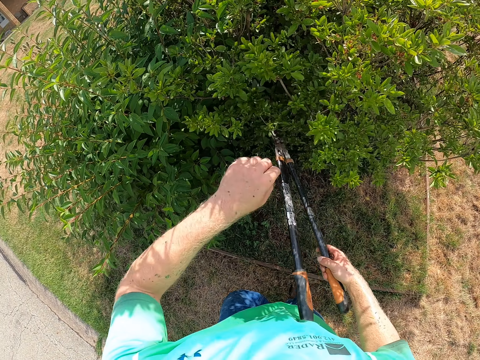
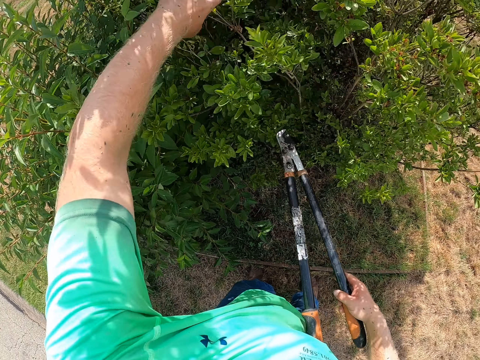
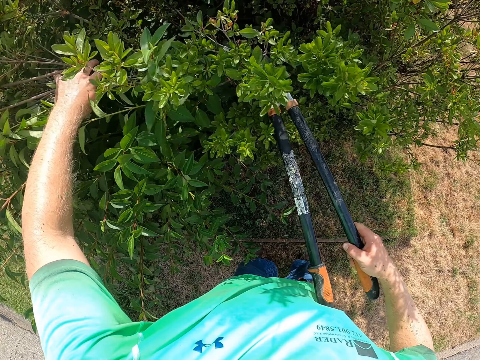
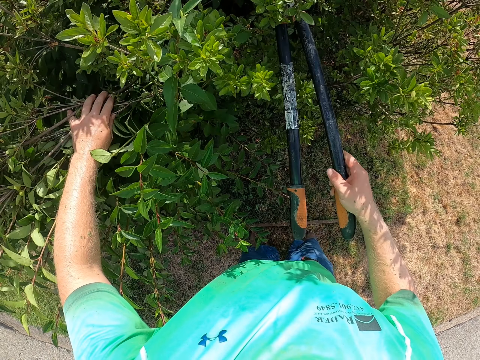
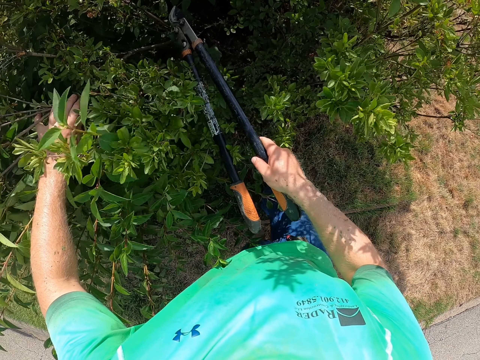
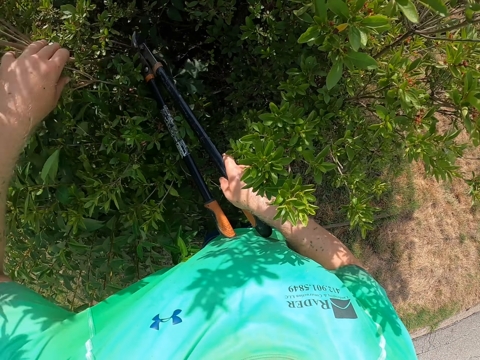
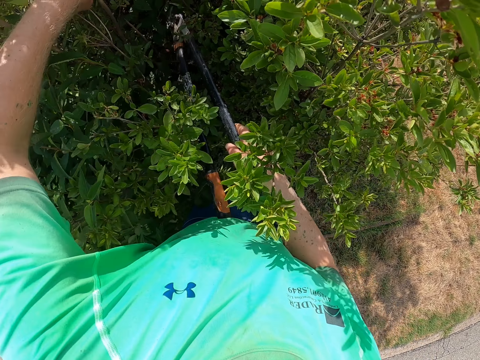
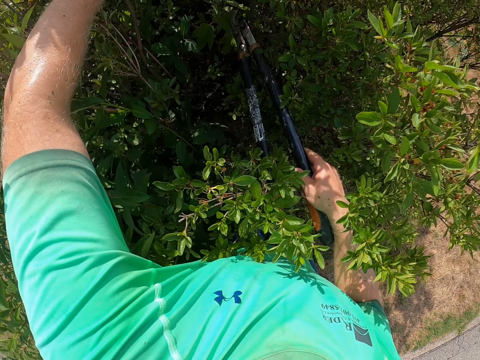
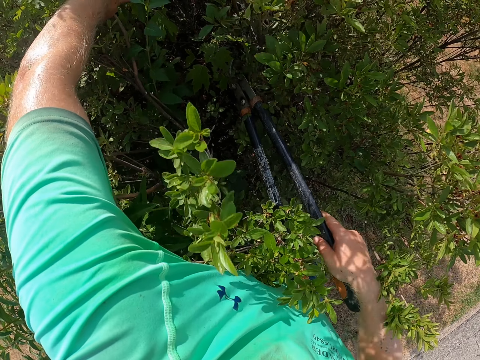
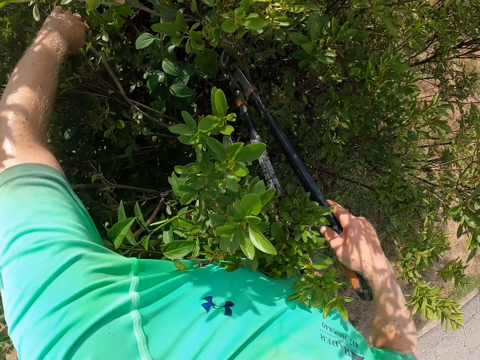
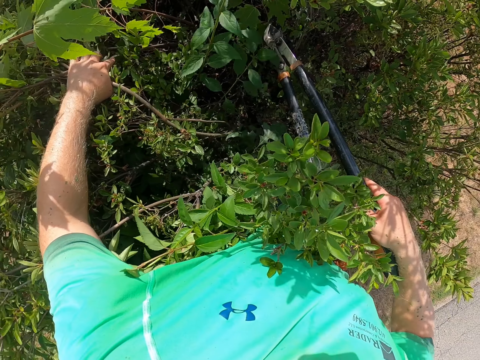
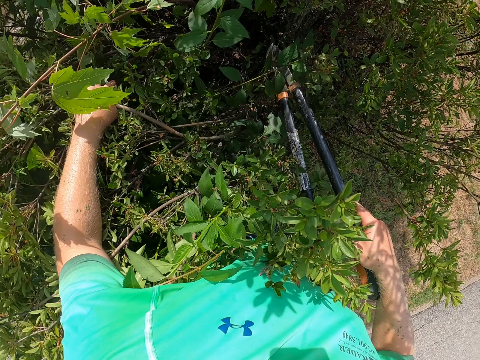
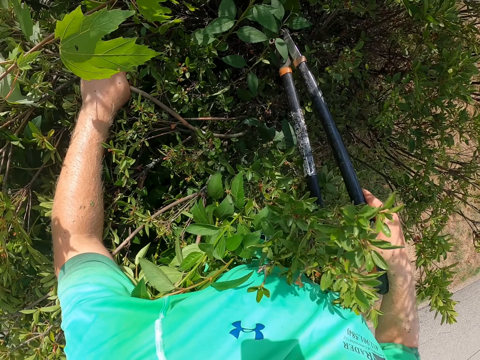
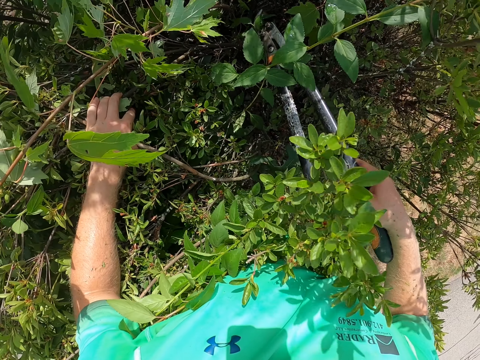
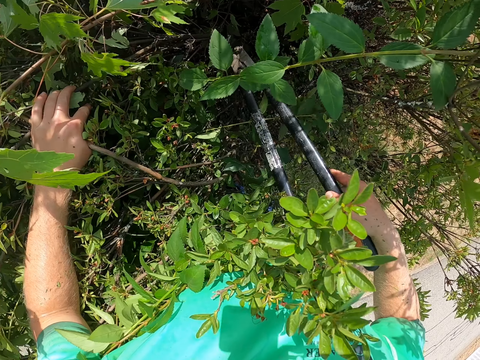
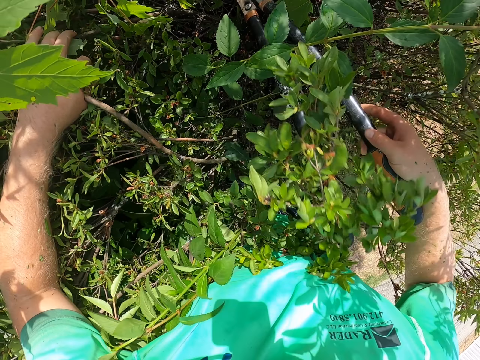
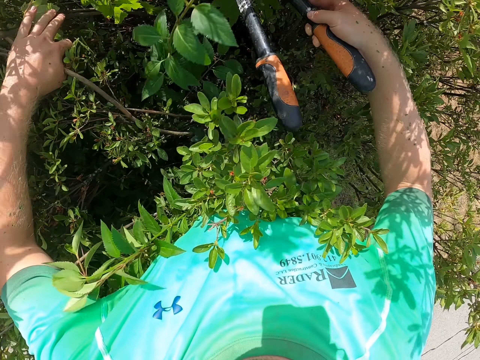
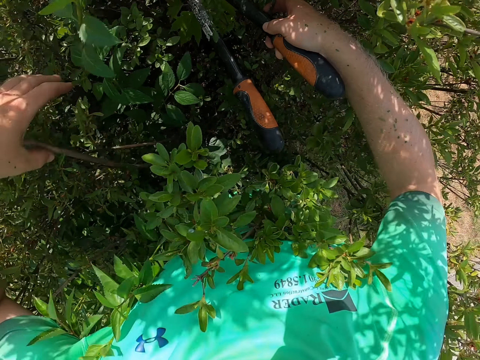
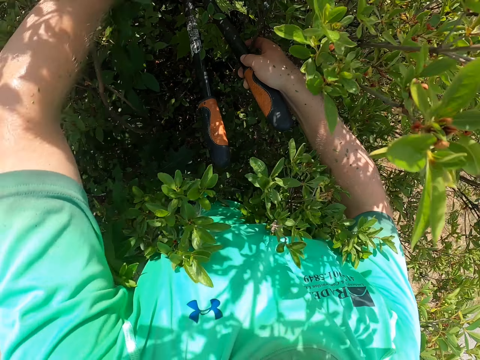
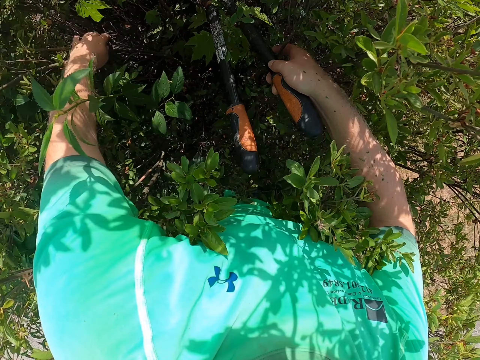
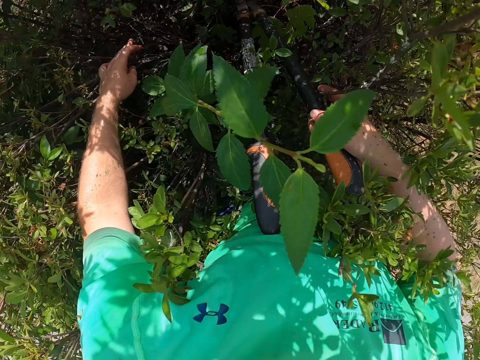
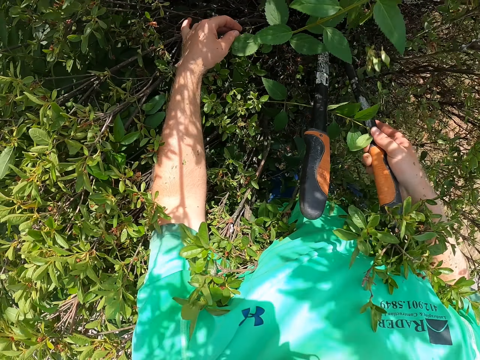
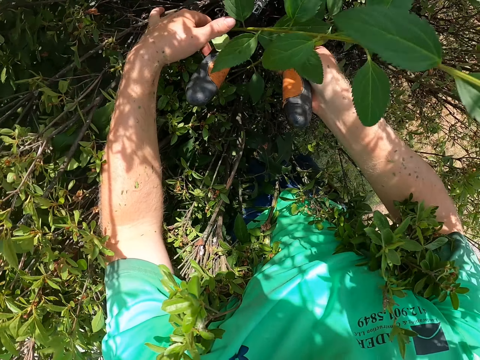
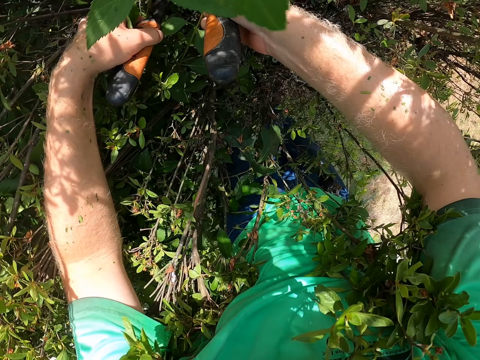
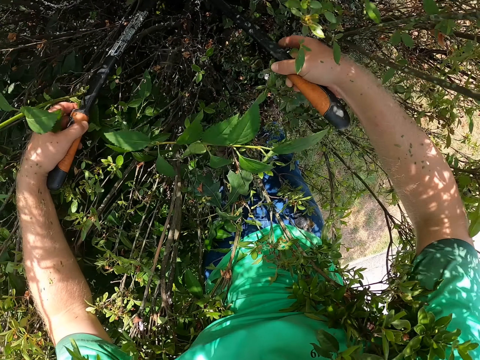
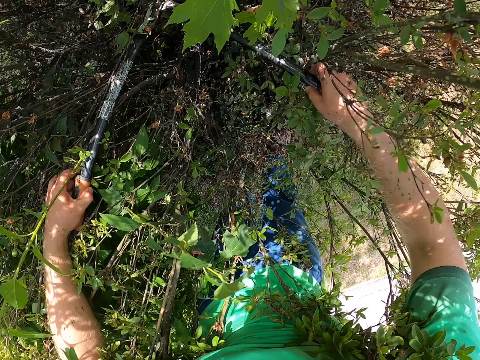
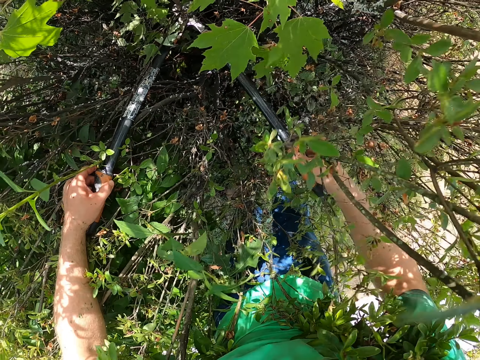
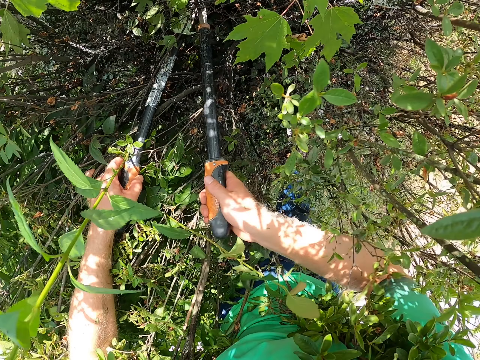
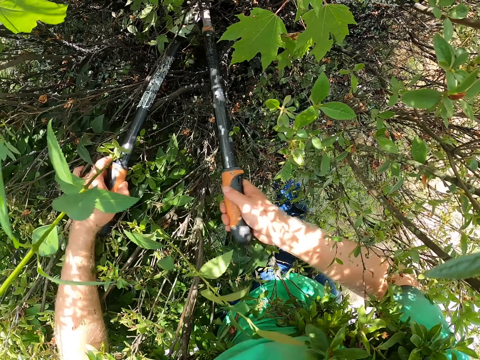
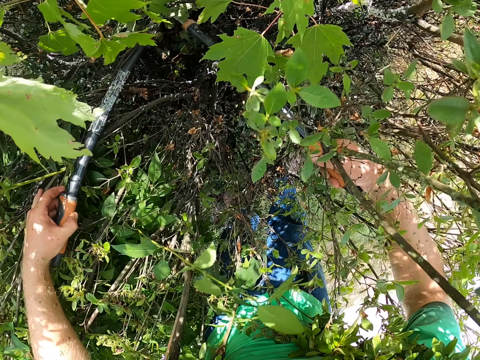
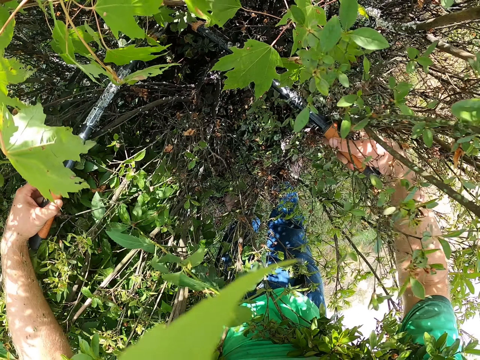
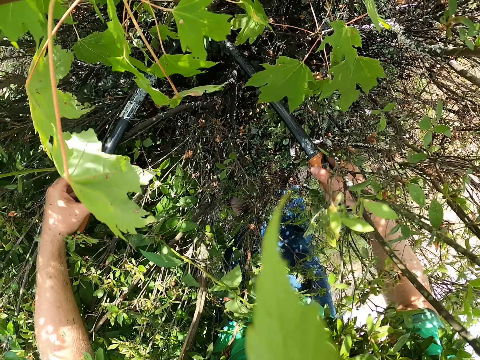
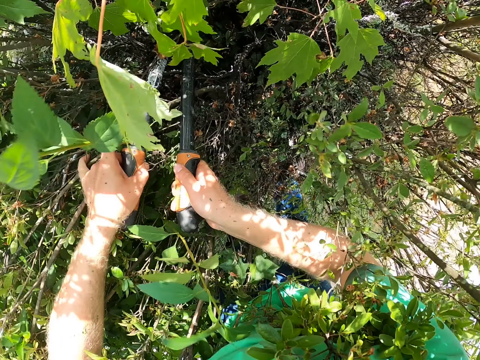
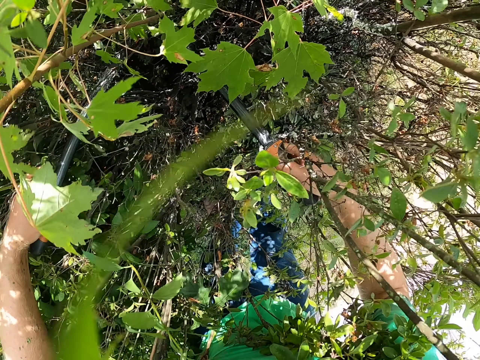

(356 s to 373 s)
The camera wearer moves a plant. He trims the flower bed with the pruning shears in both hands.

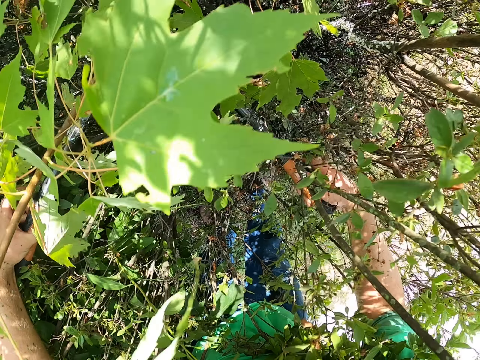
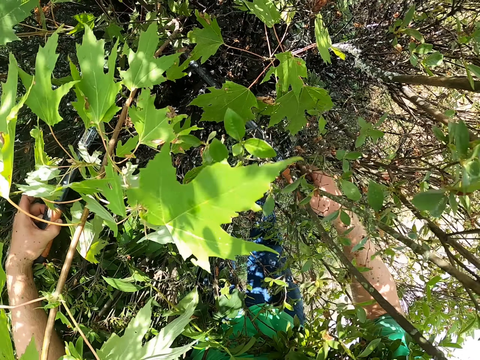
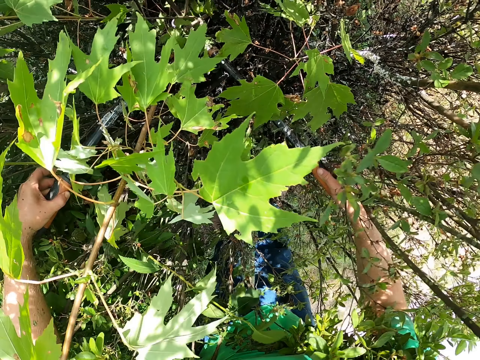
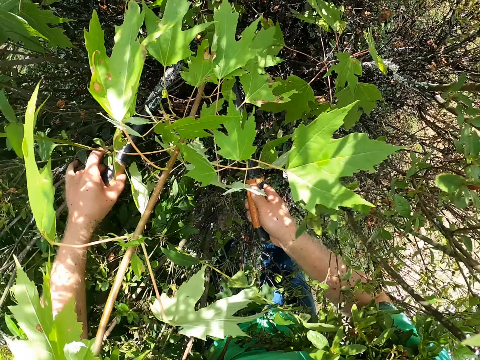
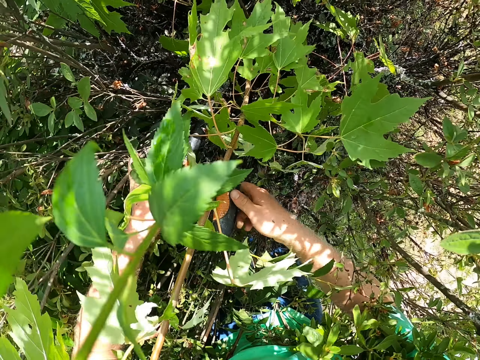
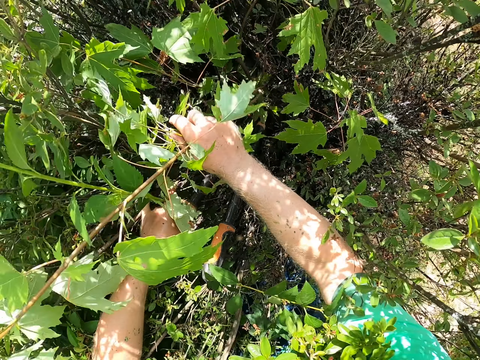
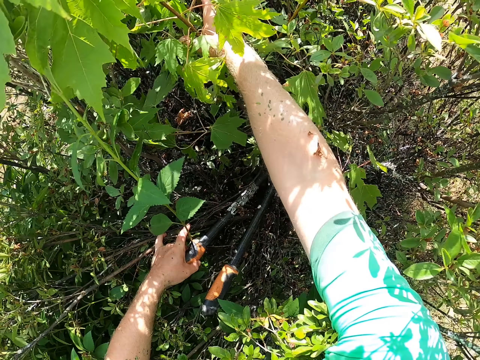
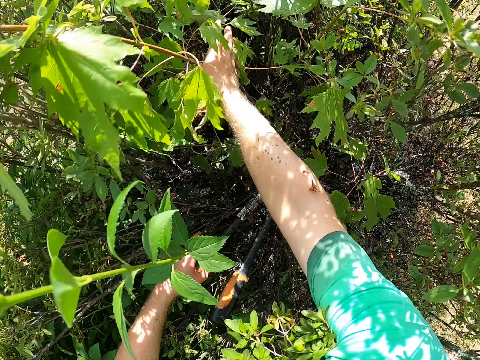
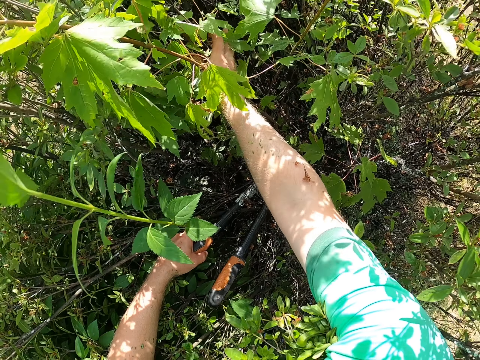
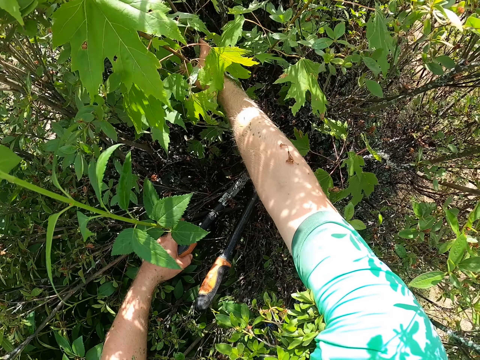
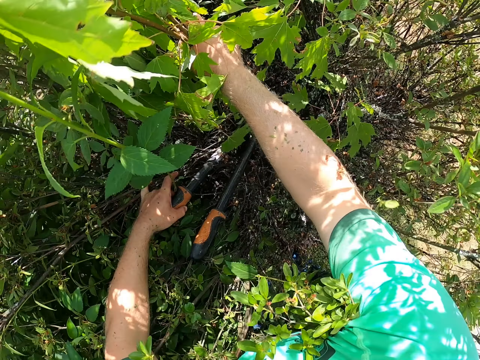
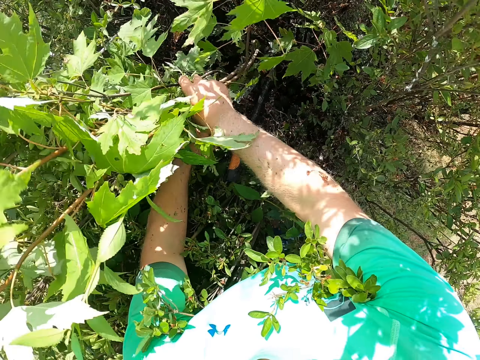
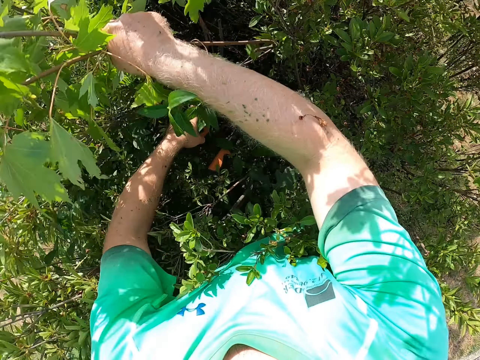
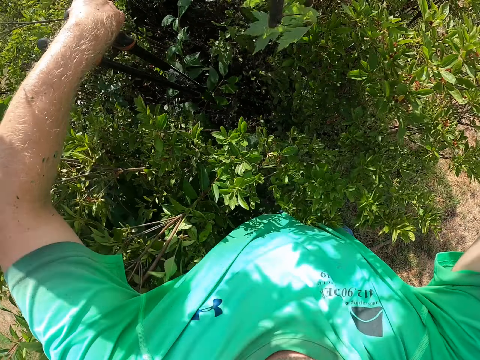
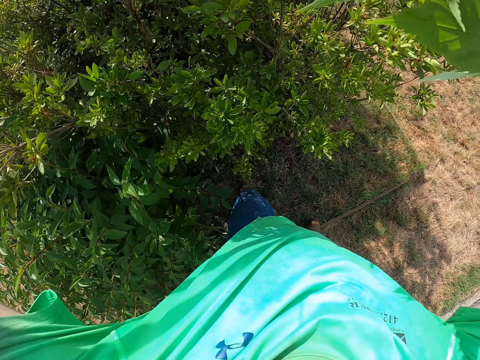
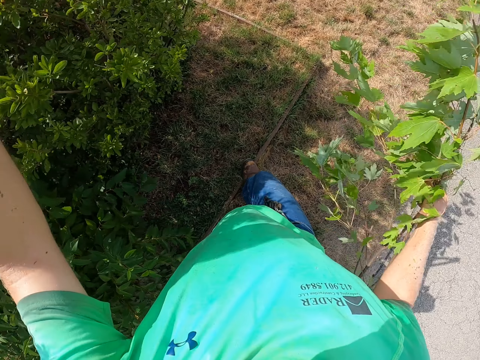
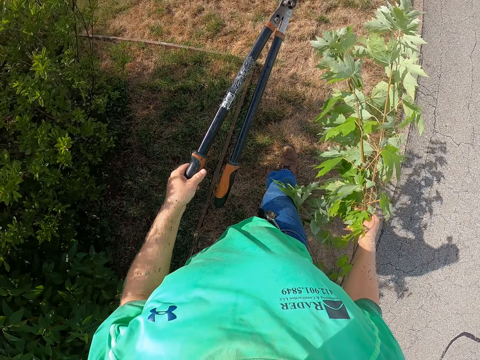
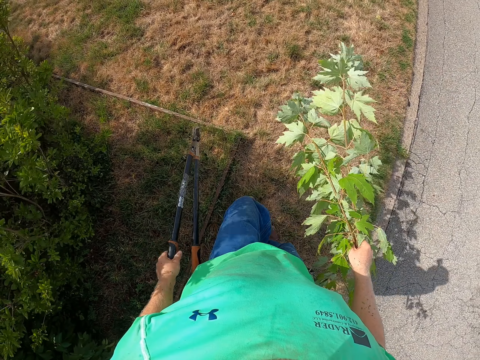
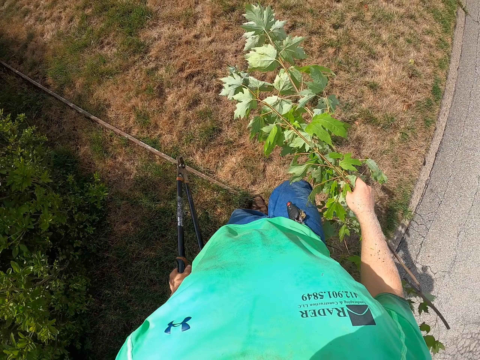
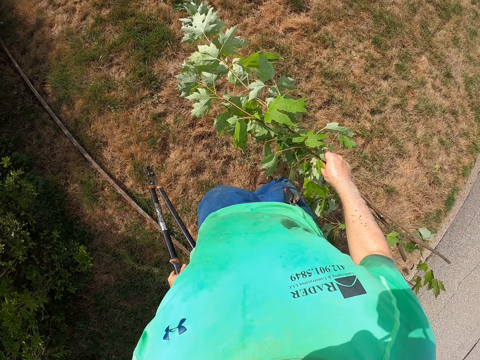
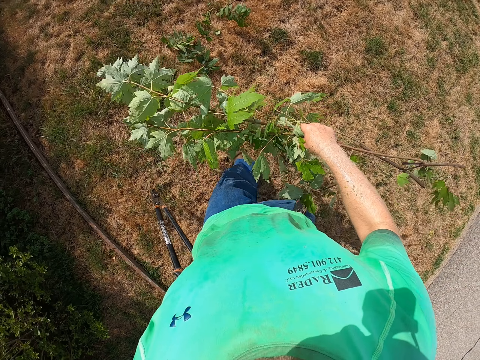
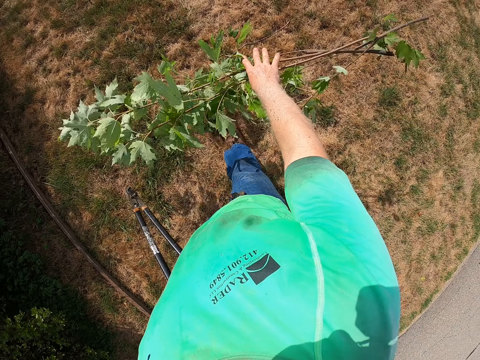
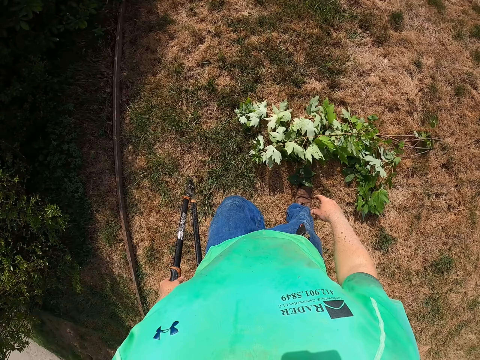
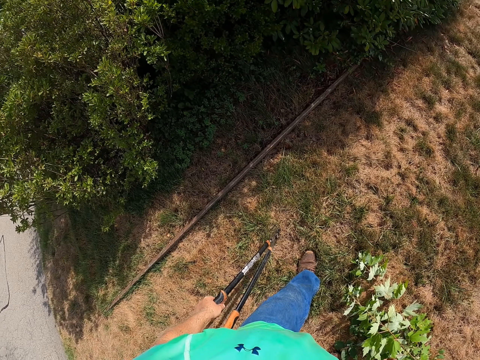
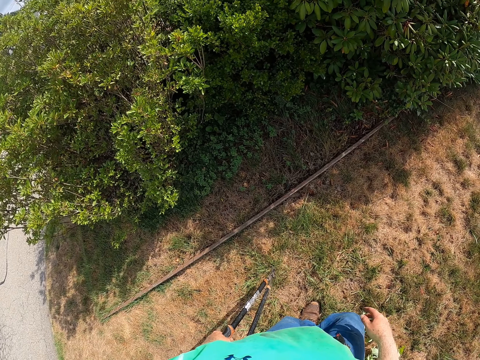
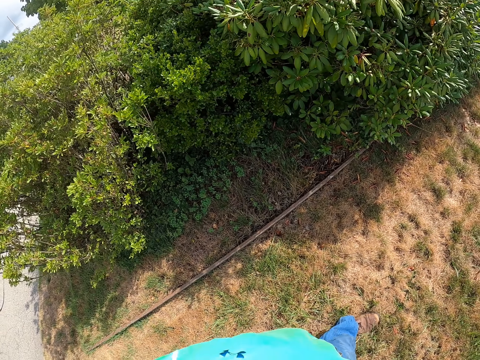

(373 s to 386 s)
The camera wearer removes trimmed flower twigs from the flower bed with his right hand. He pulls. He walks. He drops the flower twigs on the floor with his right hand.
